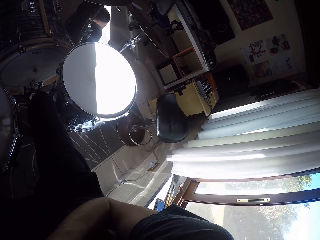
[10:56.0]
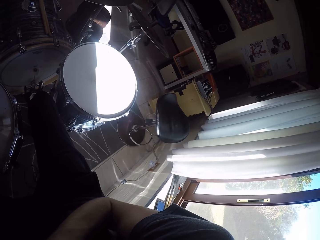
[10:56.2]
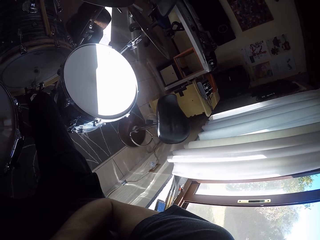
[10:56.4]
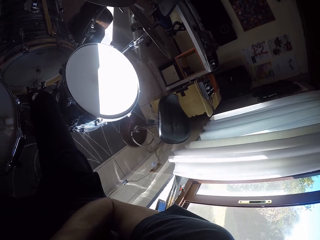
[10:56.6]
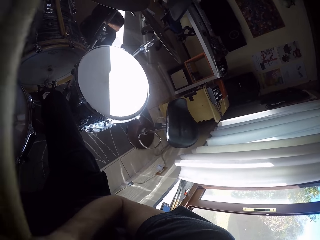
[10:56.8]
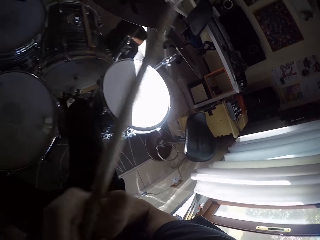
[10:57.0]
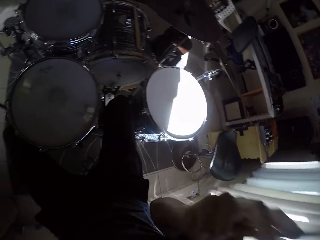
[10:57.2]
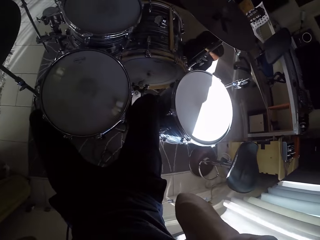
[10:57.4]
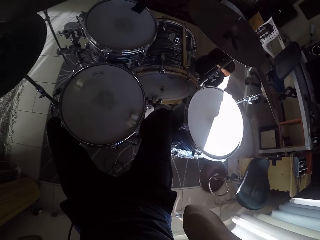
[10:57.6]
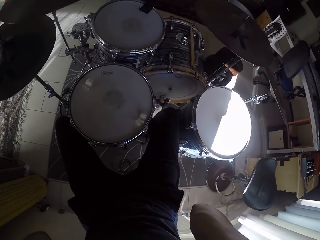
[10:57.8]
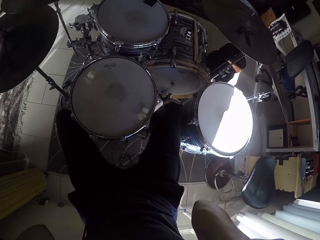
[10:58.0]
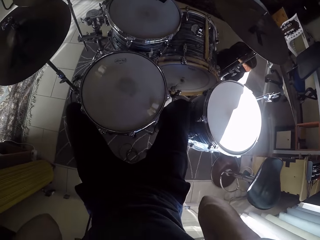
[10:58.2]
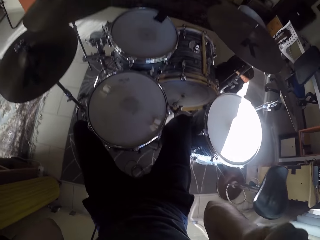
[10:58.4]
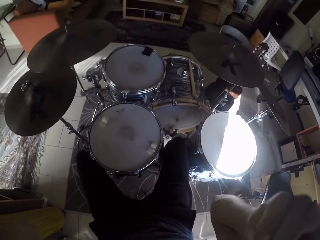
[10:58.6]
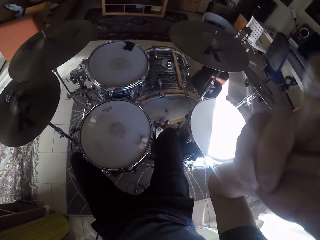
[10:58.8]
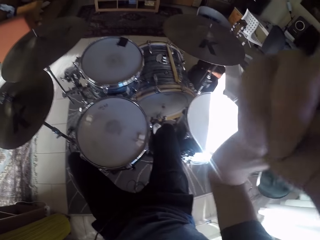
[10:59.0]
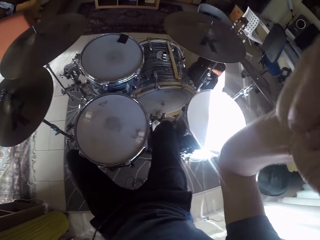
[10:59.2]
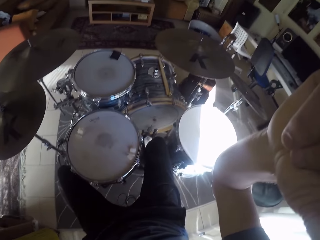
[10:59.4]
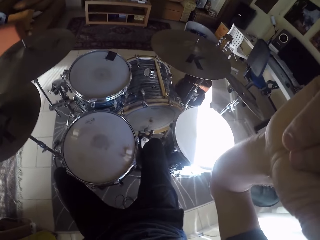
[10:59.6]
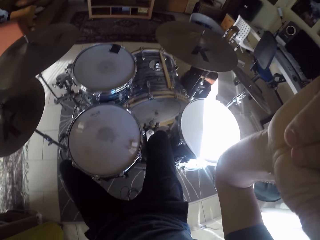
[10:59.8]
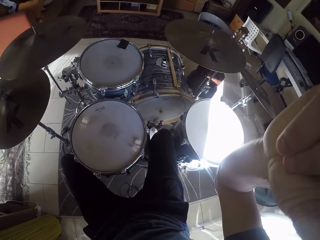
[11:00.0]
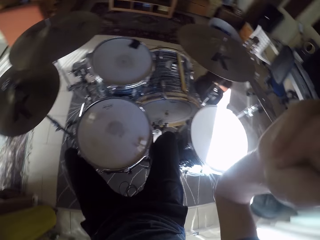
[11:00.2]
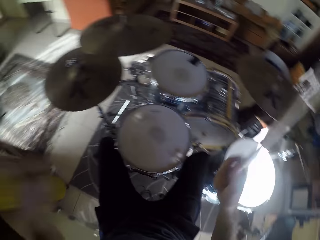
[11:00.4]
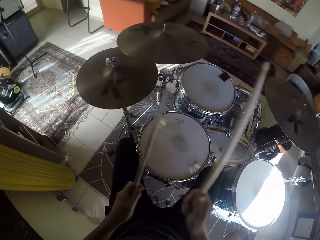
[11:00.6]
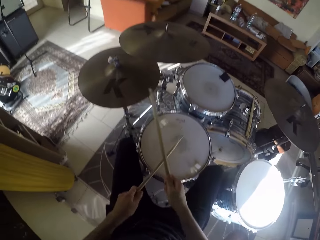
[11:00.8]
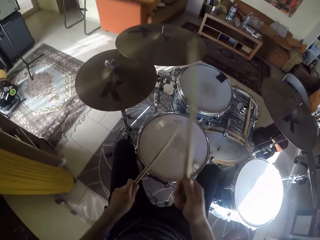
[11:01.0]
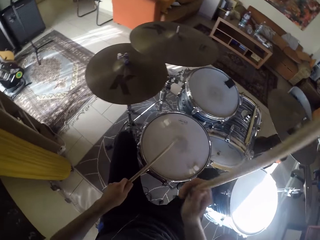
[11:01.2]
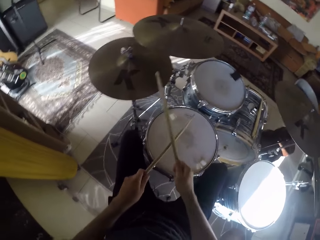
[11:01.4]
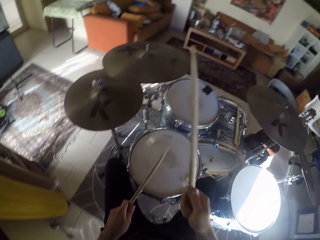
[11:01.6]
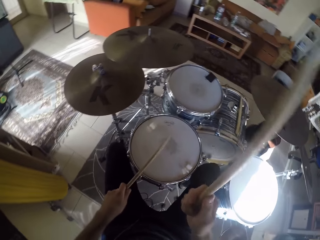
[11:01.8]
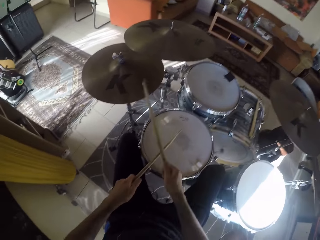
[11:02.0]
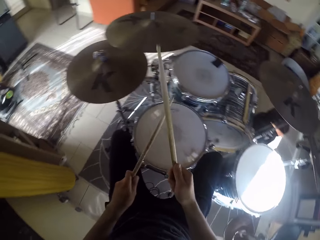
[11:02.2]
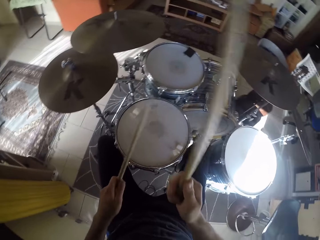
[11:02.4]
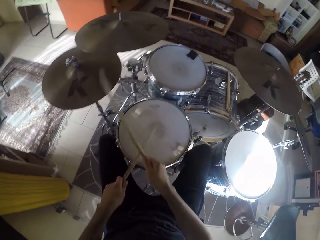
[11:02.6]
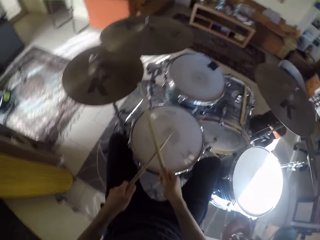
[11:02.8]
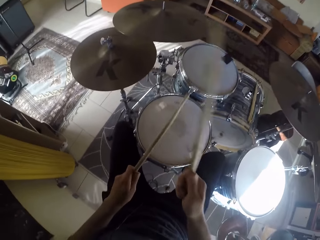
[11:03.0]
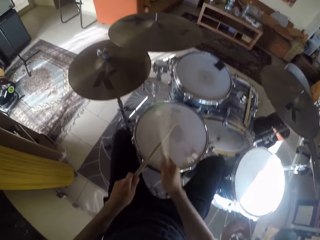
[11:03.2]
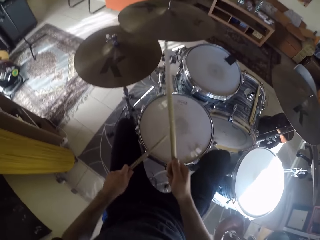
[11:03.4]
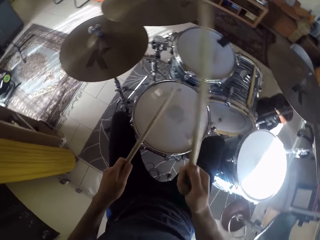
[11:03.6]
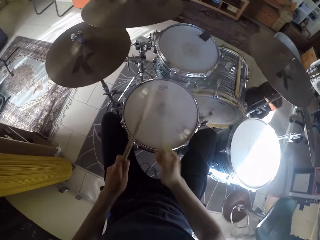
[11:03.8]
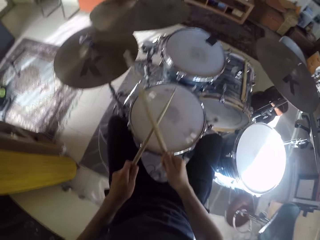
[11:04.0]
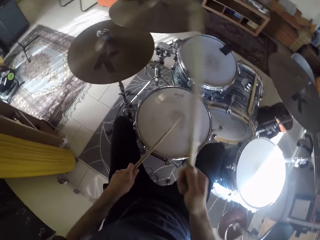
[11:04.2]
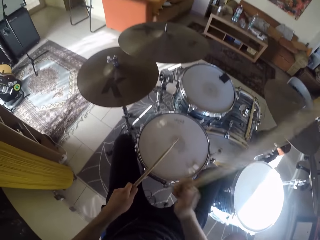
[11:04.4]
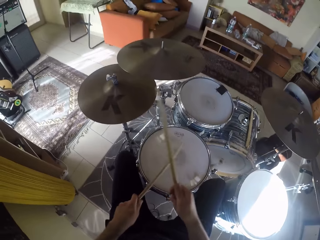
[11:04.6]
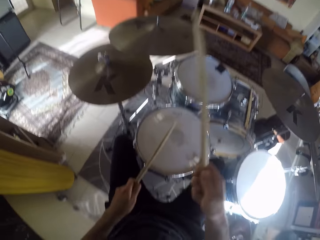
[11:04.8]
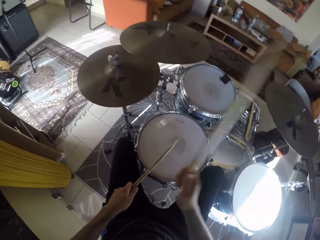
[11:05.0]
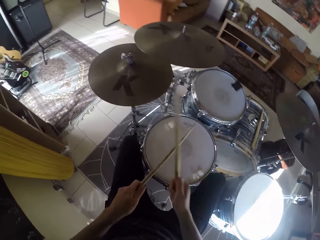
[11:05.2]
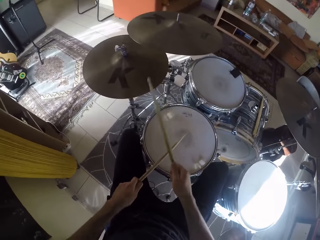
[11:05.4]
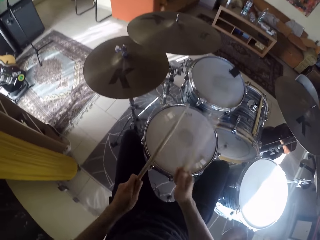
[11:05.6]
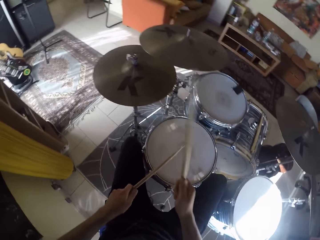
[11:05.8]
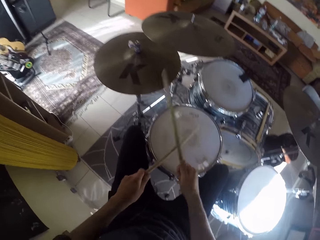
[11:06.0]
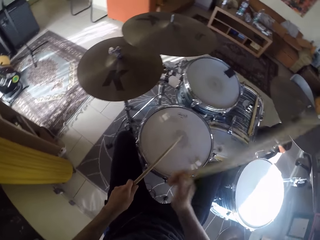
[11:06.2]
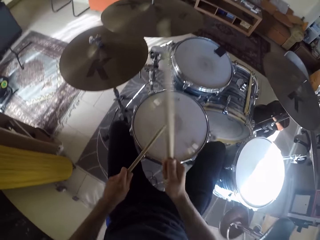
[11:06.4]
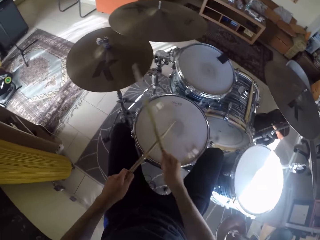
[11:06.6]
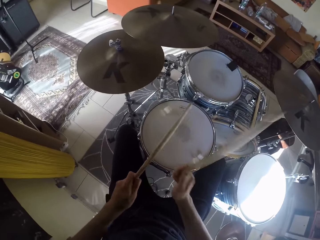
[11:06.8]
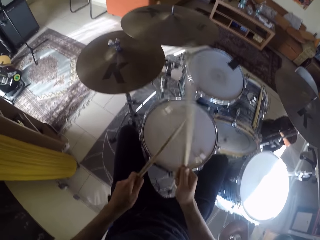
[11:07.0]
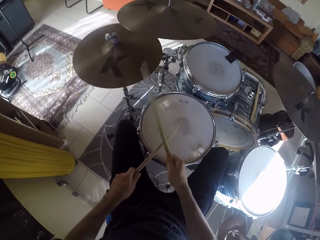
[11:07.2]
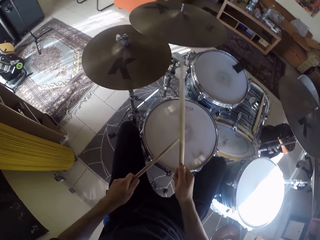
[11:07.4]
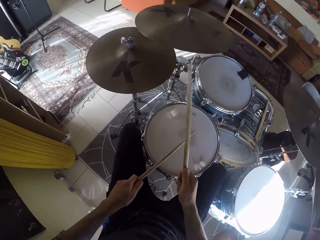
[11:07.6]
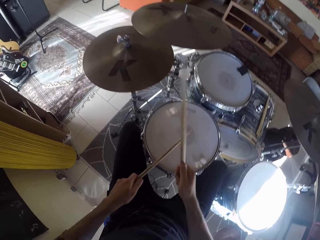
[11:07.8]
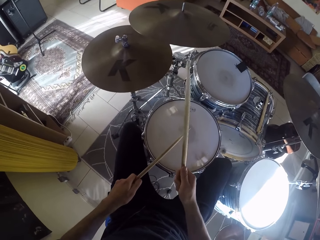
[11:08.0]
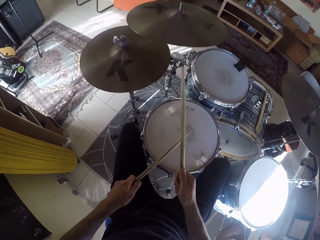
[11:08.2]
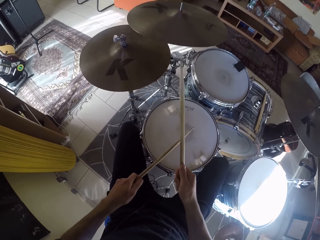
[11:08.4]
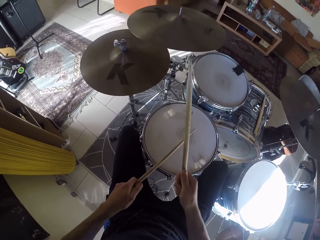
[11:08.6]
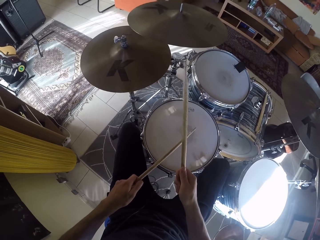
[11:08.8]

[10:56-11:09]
The camera wearer plays the drum set with the drumsticks with both hands.

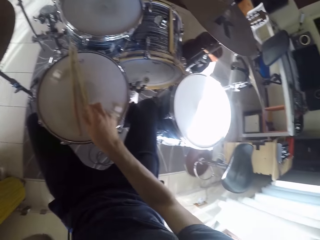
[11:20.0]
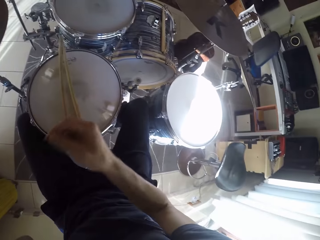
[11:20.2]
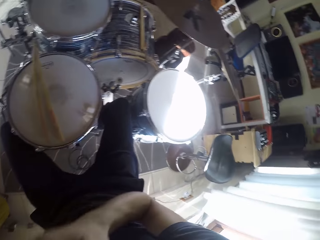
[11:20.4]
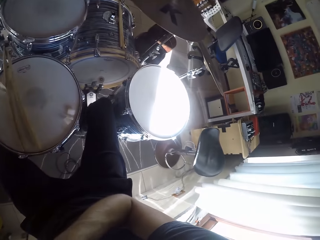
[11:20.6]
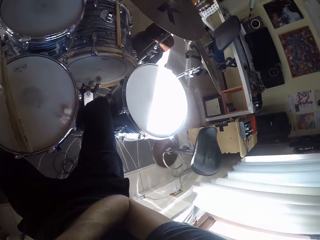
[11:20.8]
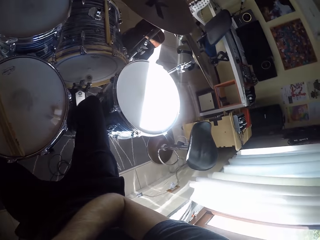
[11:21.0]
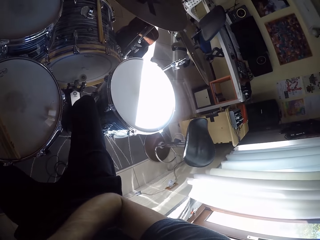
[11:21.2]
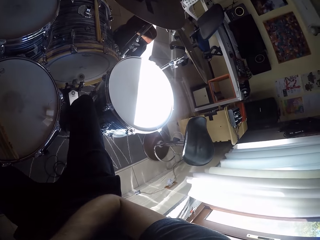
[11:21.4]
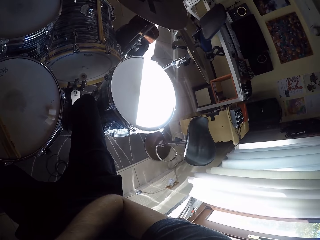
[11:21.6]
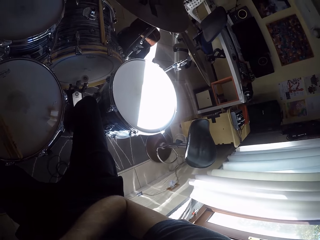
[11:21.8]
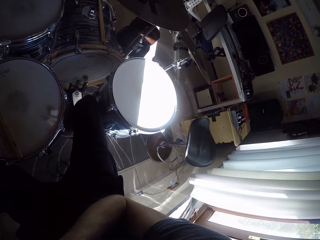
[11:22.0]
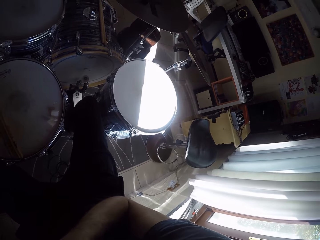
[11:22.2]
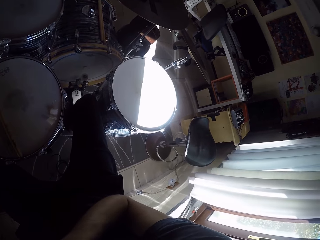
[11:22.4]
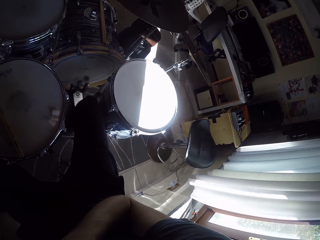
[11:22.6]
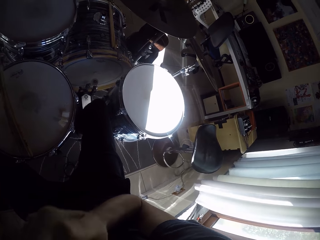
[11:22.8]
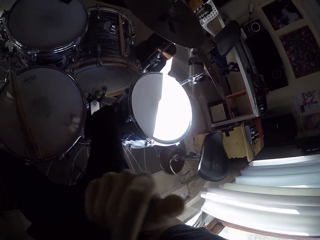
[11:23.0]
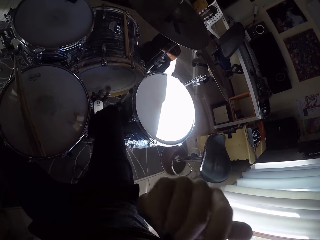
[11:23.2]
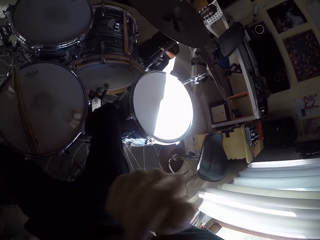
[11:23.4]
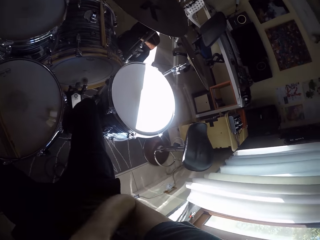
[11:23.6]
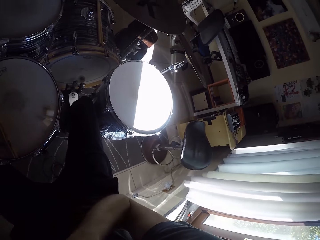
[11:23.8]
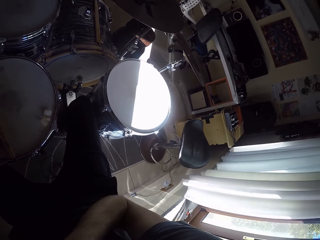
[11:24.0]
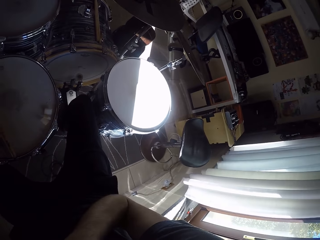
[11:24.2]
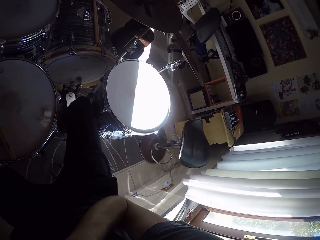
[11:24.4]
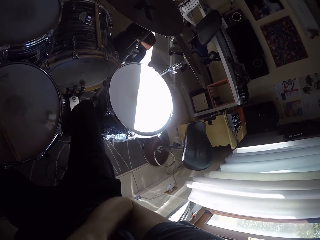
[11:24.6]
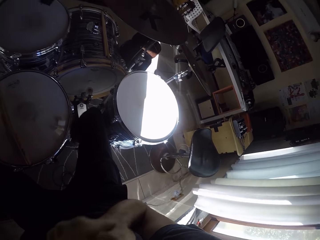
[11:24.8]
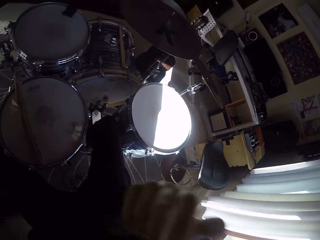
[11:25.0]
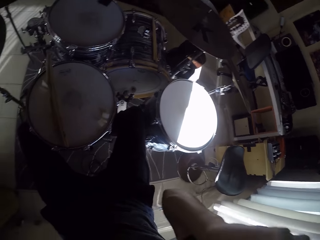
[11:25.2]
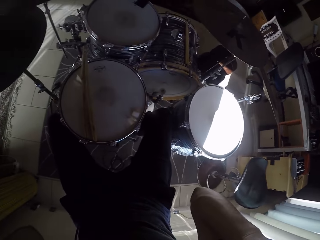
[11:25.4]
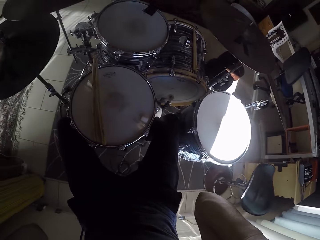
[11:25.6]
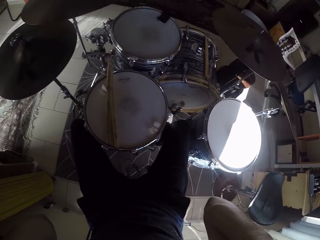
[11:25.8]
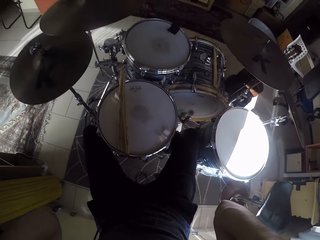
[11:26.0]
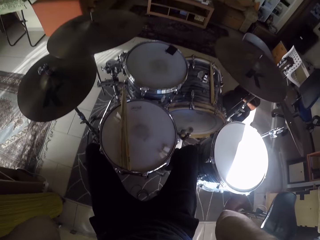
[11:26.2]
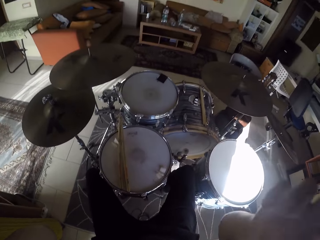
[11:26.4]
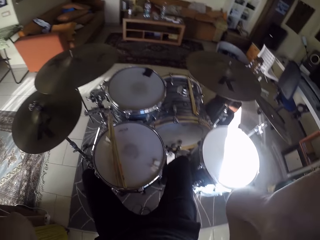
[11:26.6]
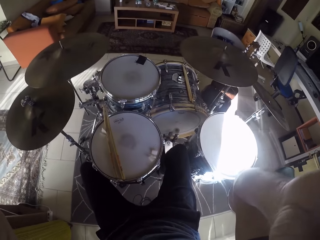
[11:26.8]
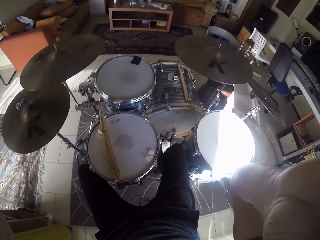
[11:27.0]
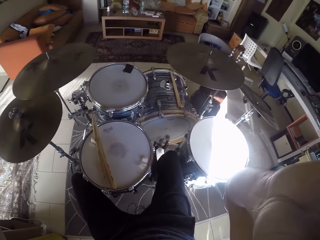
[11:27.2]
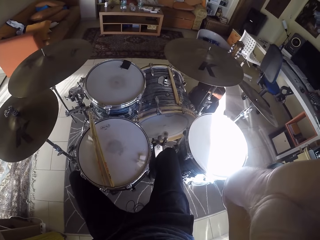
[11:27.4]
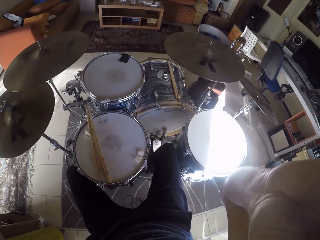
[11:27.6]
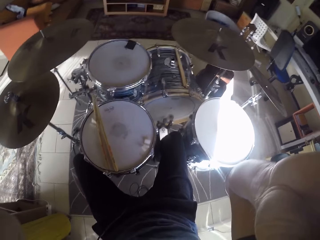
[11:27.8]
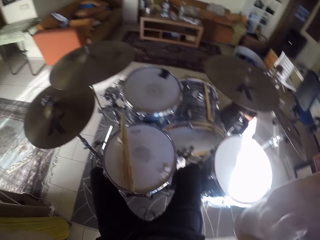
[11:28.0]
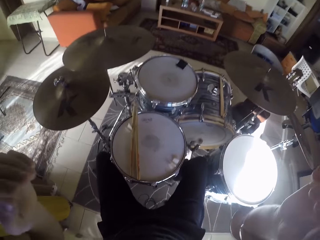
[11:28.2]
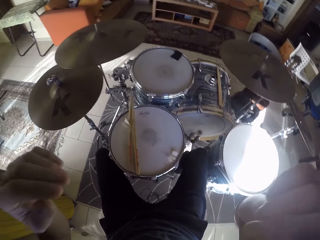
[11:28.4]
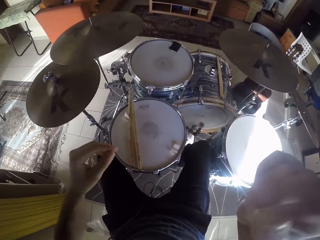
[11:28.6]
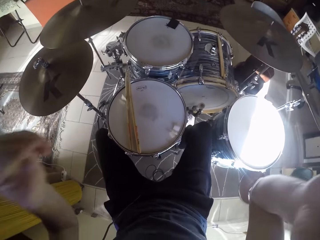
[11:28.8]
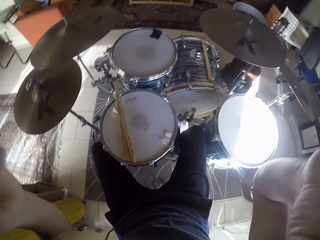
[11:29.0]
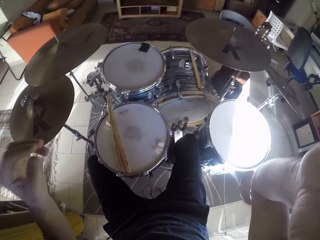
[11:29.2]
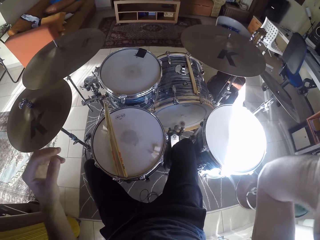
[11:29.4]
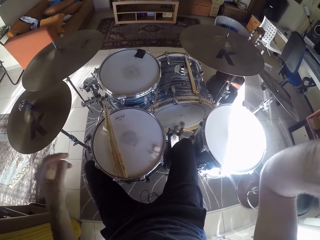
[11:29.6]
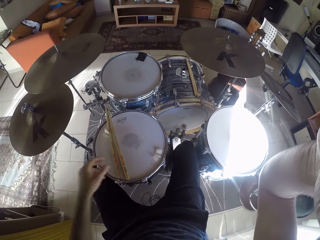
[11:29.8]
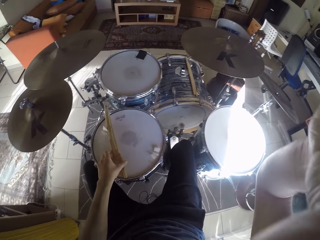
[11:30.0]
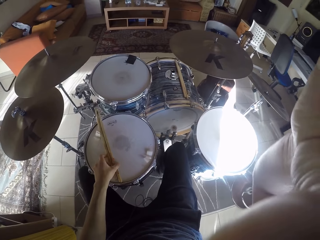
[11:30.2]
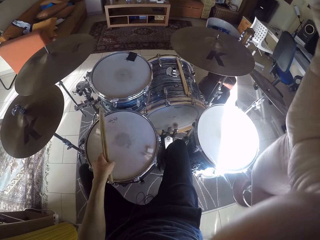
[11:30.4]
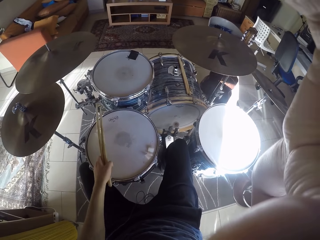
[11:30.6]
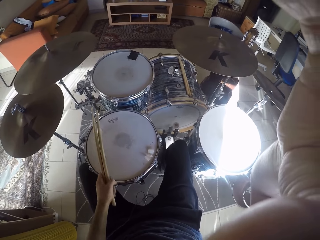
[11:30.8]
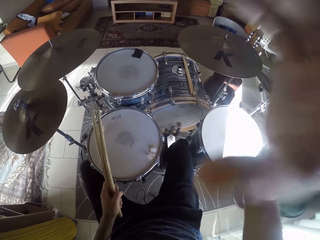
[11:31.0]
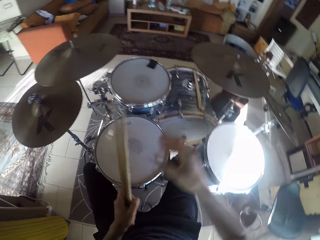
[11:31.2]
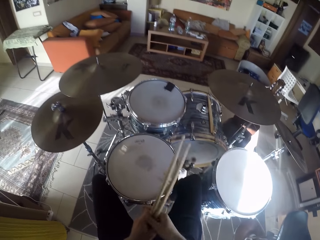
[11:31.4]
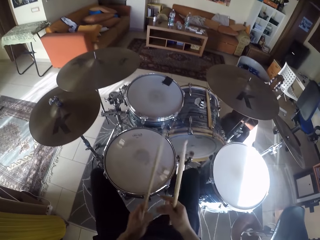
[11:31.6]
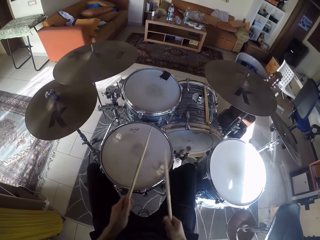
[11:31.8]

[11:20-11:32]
The camera wearer lays the two sticks on the drum with both hands. He raises both hands to his face. He looks around the room. He picks up the two sticks with his left hand. He passes a drum stick on his left hand to his right hand.
